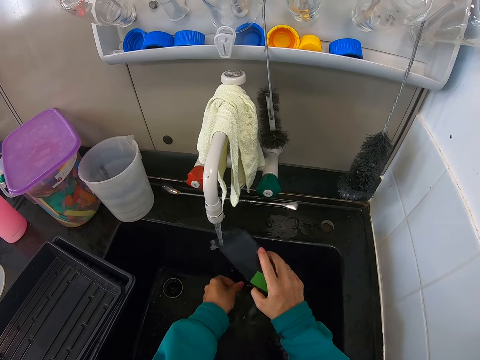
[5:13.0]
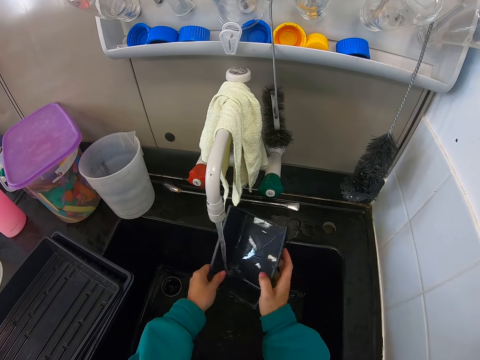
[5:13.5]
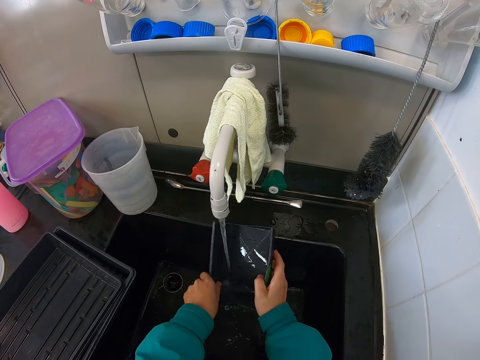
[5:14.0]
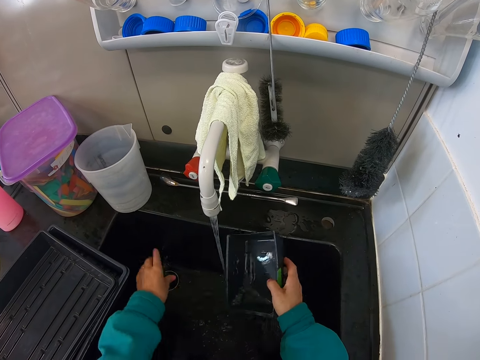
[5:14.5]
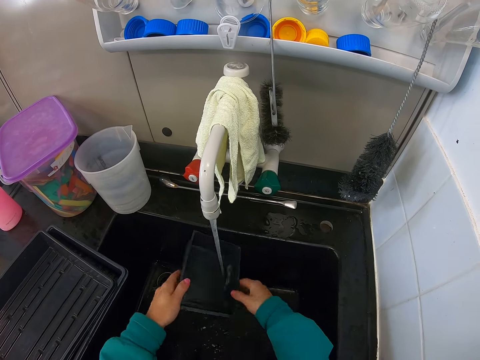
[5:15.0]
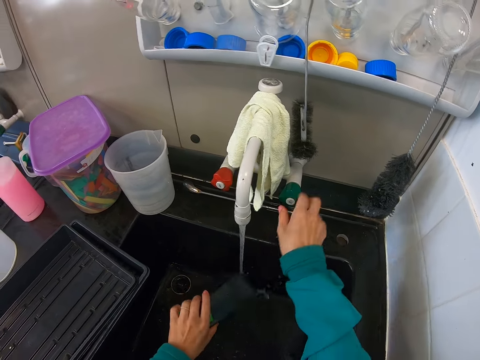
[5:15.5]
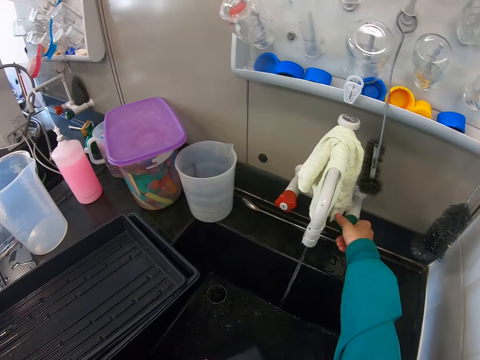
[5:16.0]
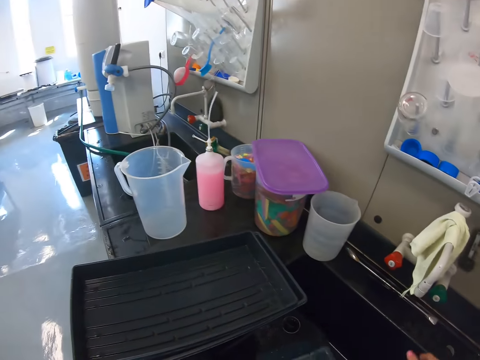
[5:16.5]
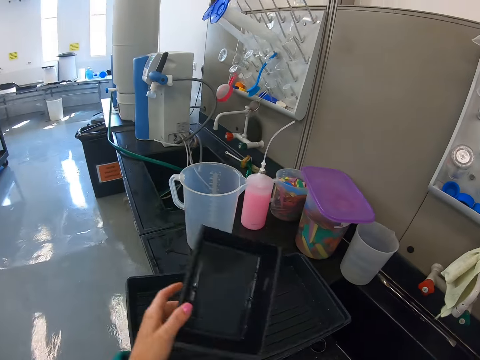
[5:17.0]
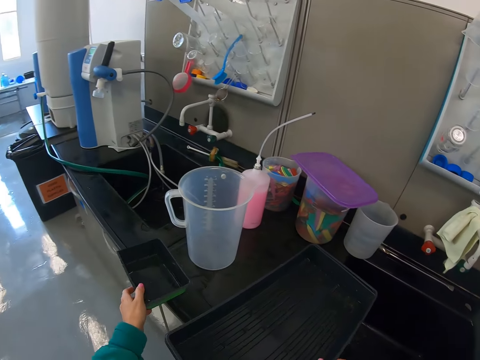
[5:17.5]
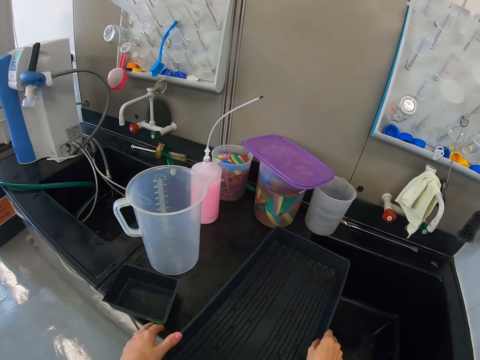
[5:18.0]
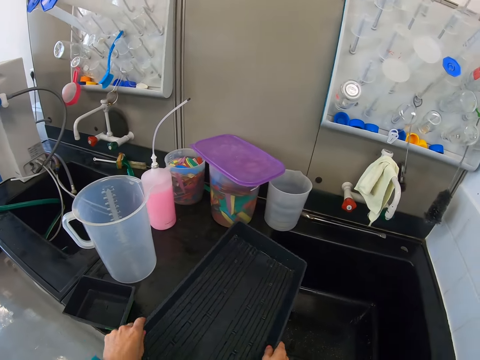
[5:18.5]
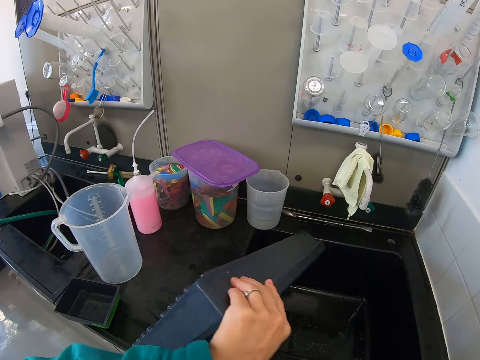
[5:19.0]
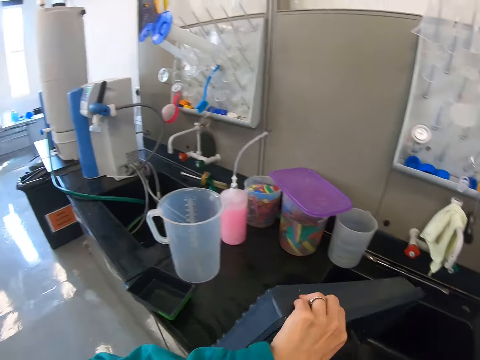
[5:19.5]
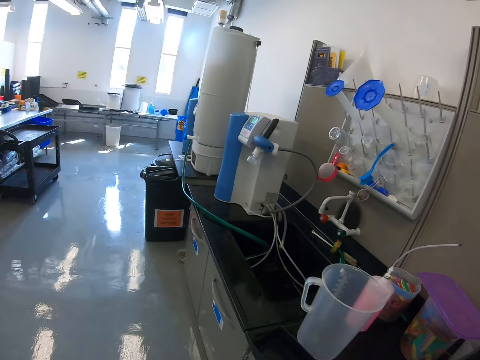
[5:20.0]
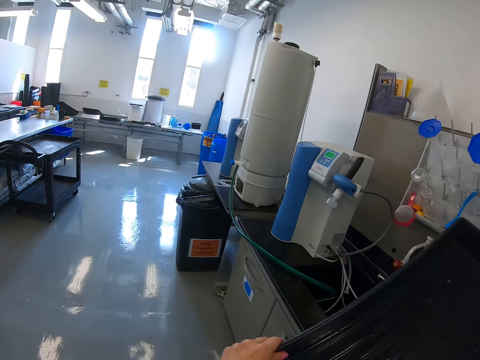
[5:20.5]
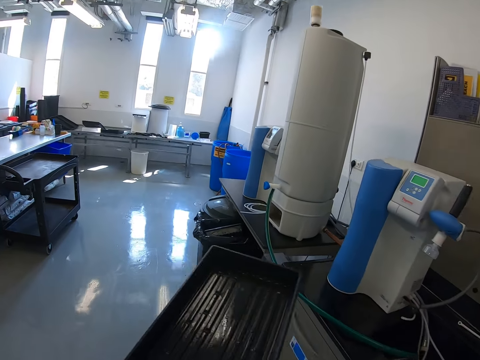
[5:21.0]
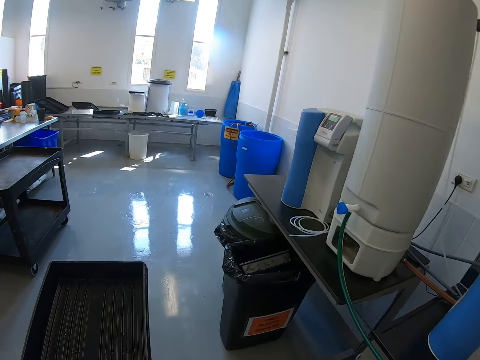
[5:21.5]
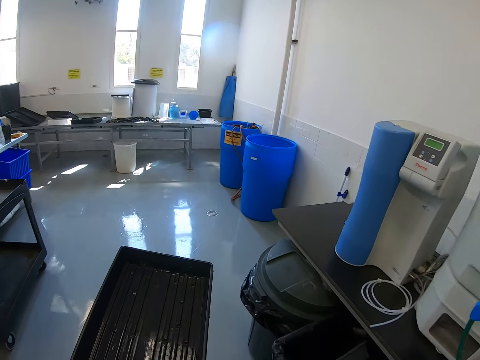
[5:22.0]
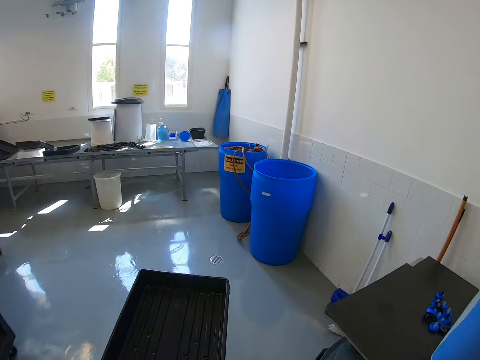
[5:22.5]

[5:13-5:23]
The camera wearer cleans a can with running water from a tap. He adjusts the tap with his hand. He puts down the can on the counter. He picks up the plastic tray on the countertop. He flips the tray on the counter. He walks around a room.

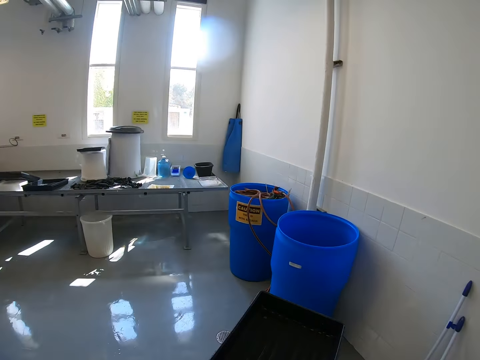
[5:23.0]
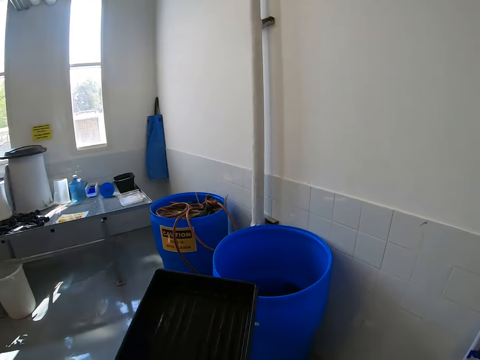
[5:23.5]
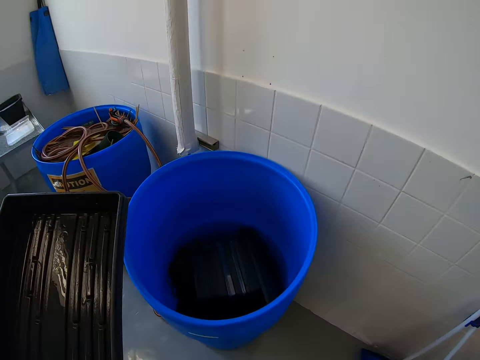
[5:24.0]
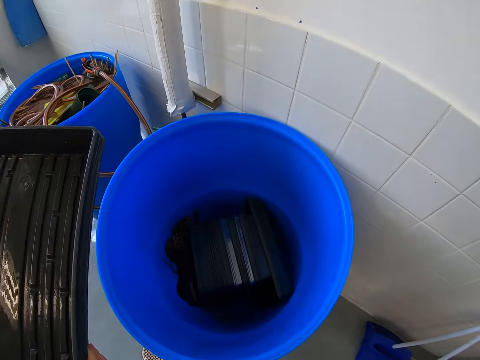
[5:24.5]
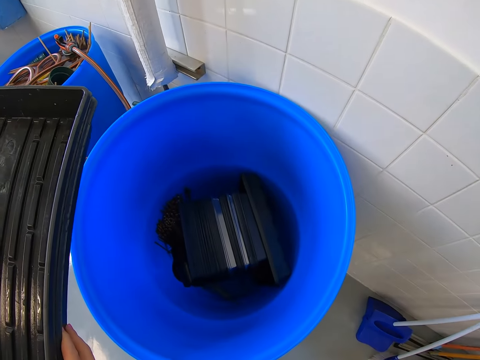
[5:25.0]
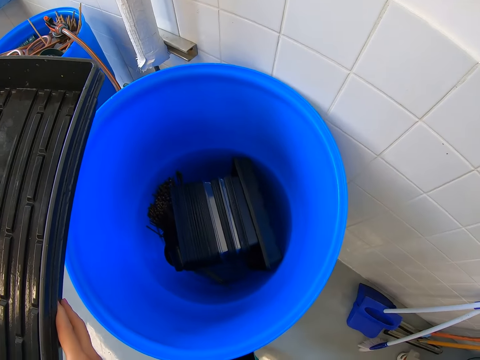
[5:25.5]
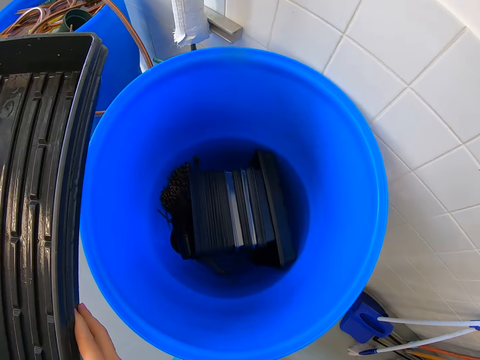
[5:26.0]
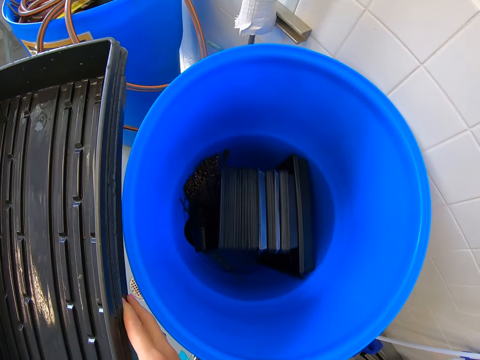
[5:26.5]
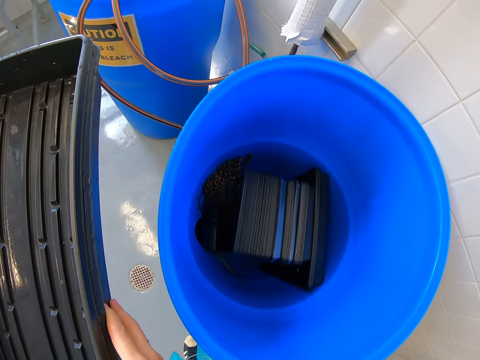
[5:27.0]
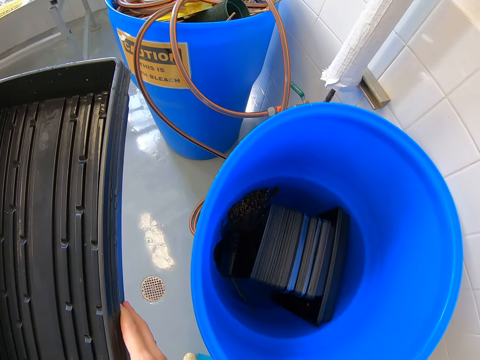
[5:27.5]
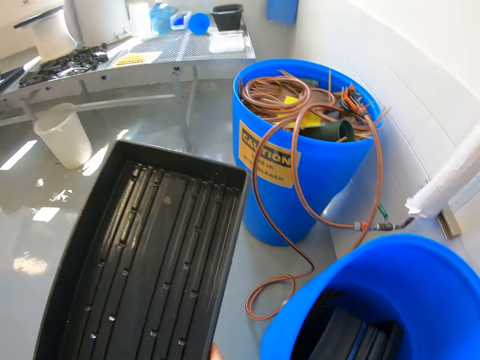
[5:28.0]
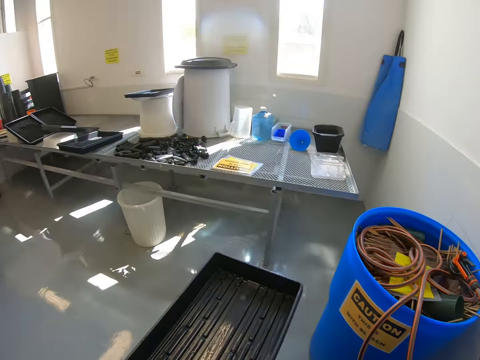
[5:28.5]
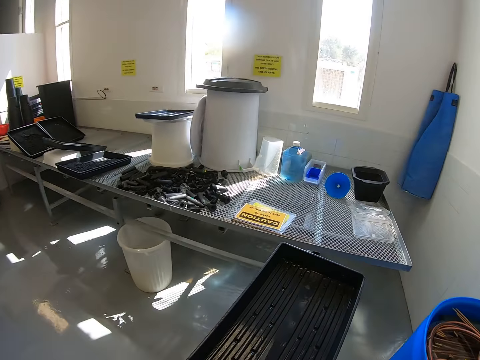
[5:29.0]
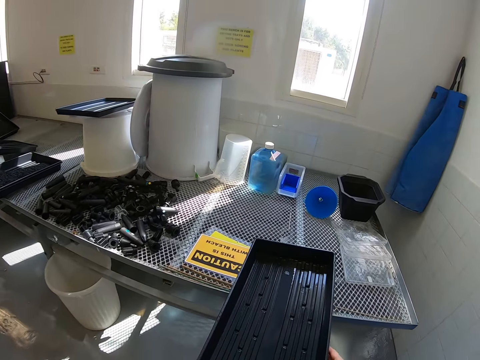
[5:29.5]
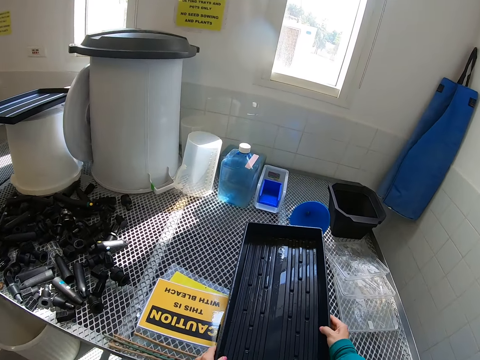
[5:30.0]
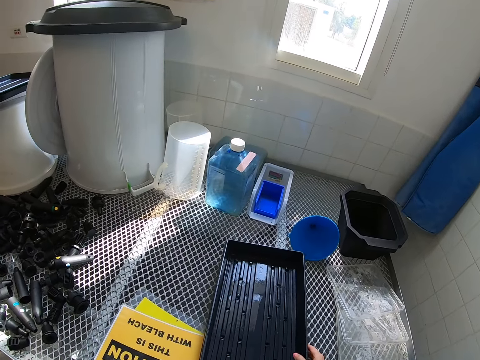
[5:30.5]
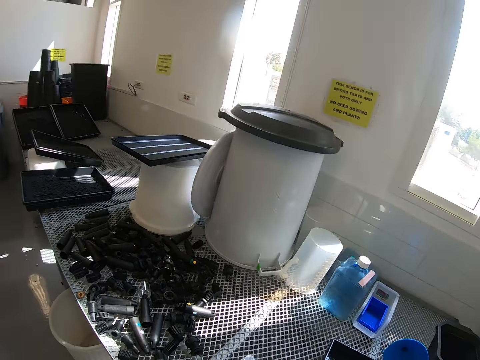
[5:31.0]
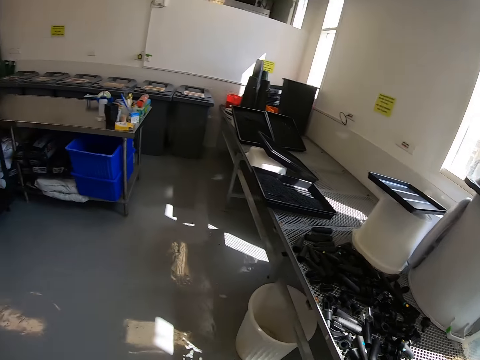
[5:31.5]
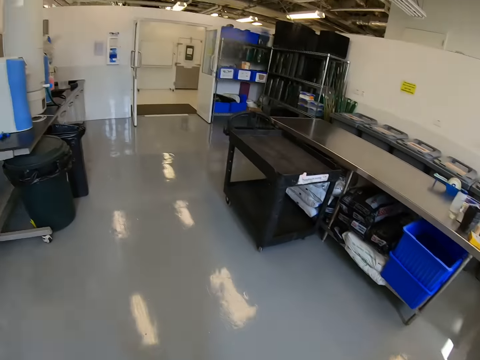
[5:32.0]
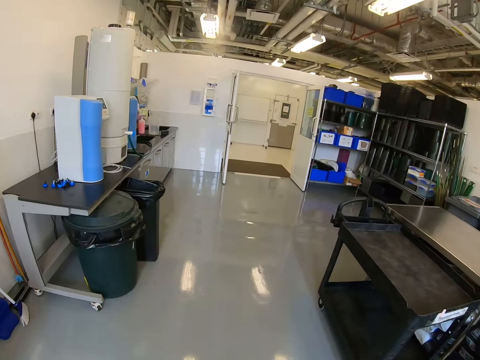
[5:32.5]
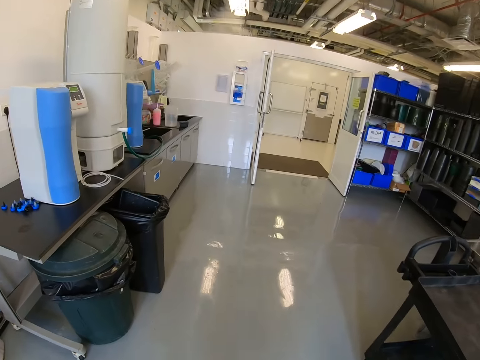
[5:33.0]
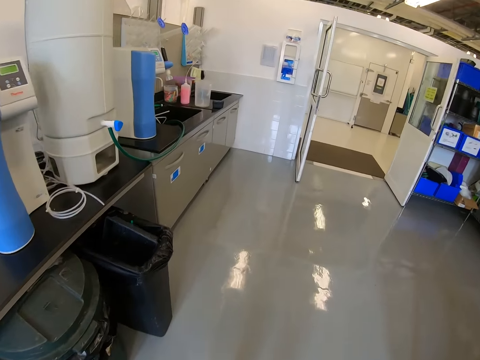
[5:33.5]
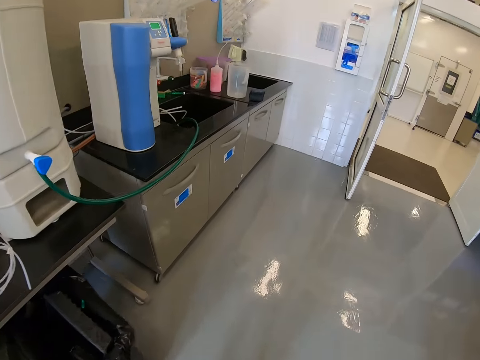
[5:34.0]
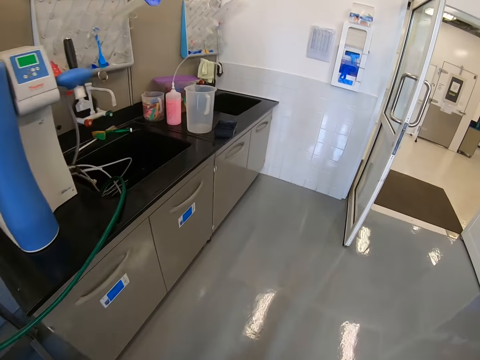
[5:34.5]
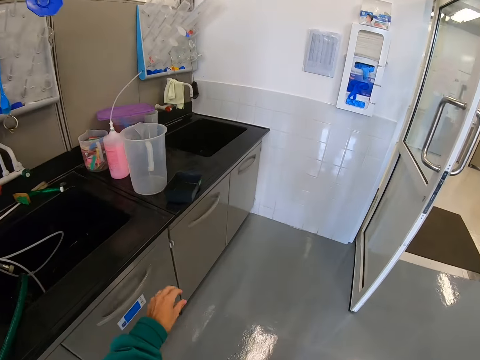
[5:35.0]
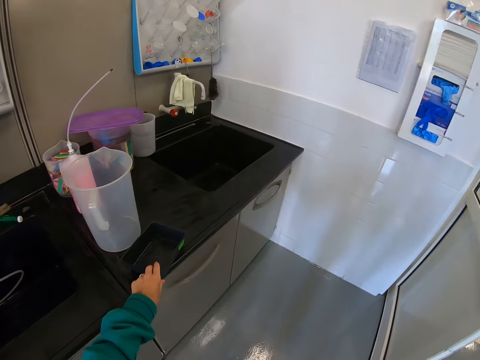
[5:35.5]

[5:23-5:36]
The camera wearer stands on the floor. They look around a dustbin. They walk around a room. They put the plastic tray on the table on a wire mesh. They walk around the room.

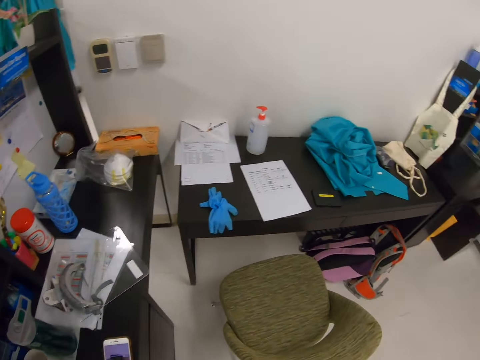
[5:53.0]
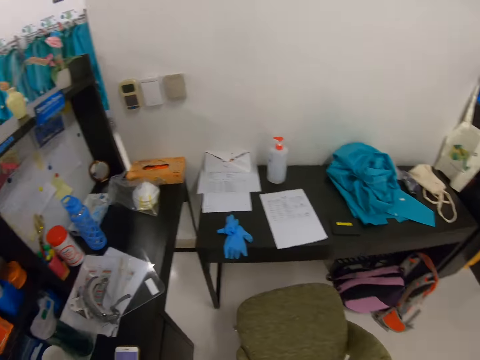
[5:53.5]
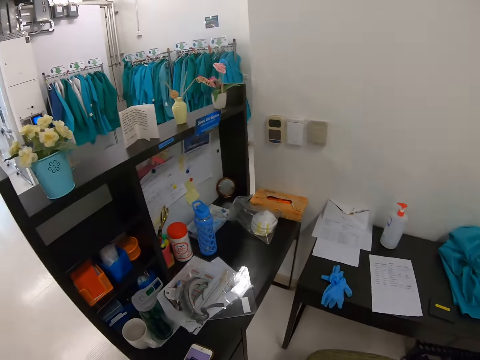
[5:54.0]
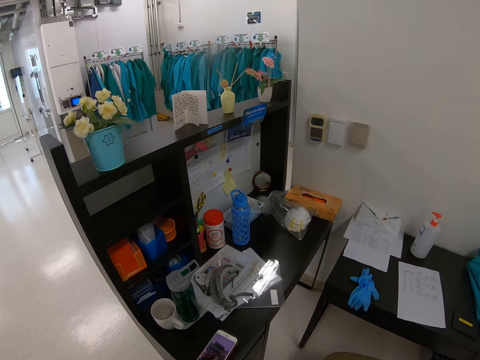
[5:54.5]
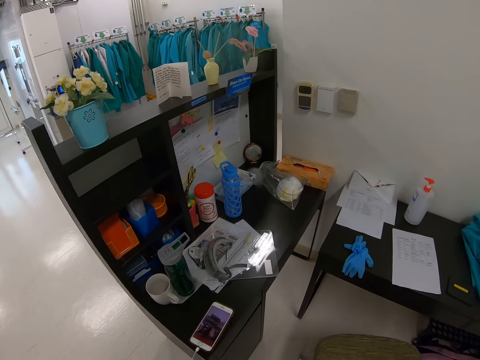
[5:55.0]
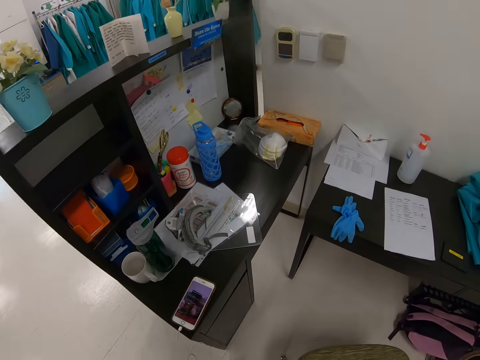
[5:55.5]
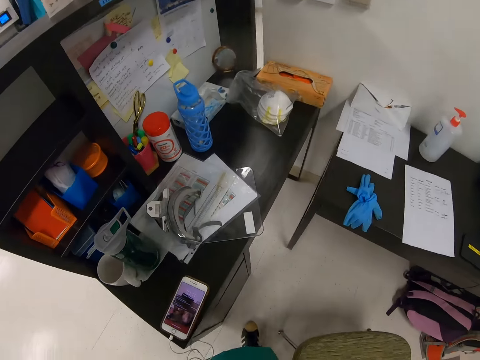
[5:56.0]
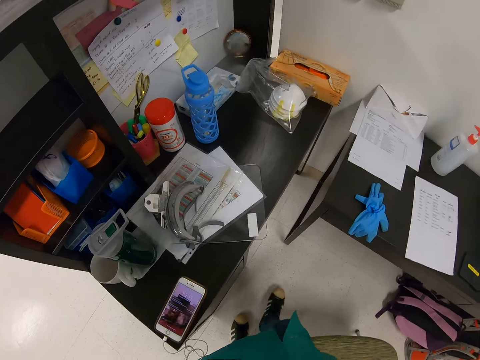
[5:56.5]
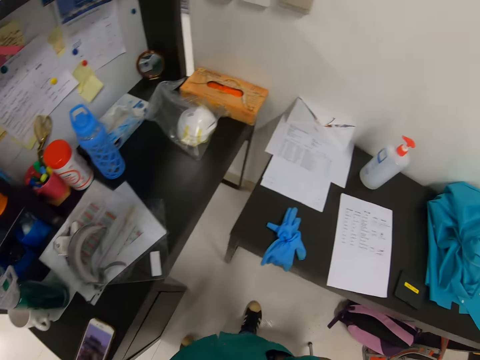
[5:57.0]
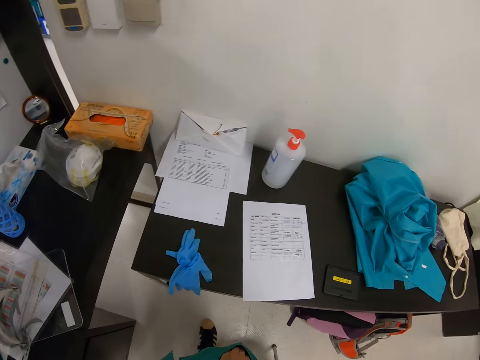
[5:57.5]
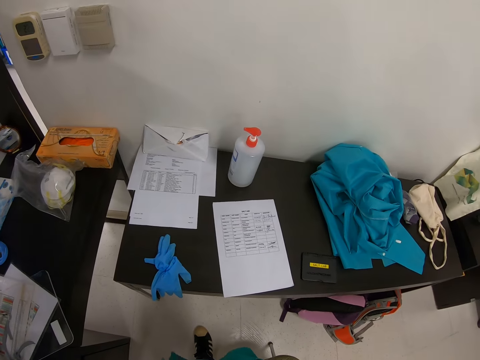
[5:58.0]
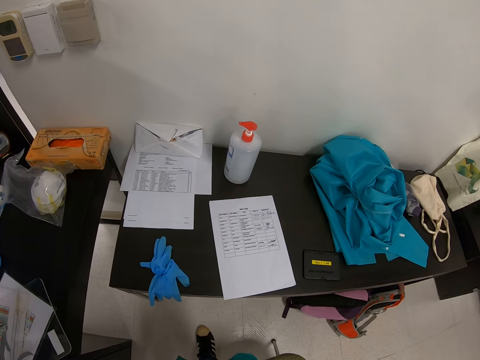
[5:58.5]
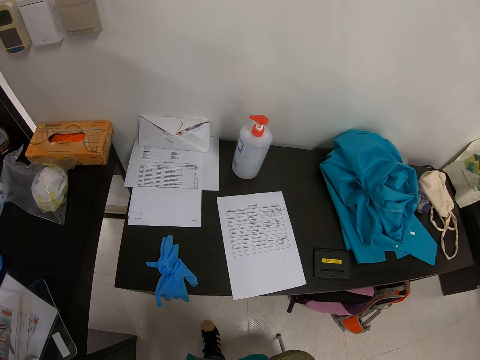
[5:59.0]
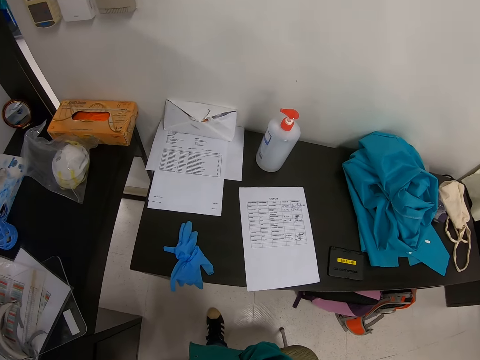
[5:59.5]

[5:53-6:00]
The camera wearer puts his phone on the table. He stands on the floor. He looks around a room. He walks around the room. He looks around the room.
